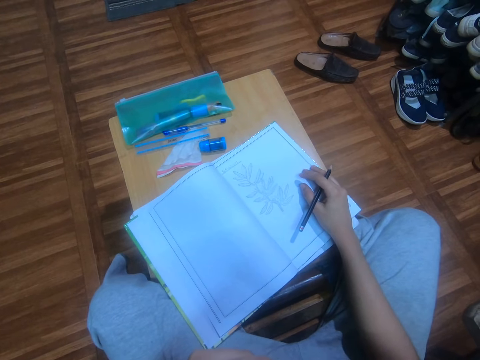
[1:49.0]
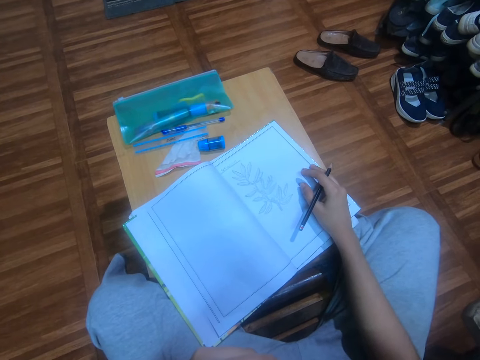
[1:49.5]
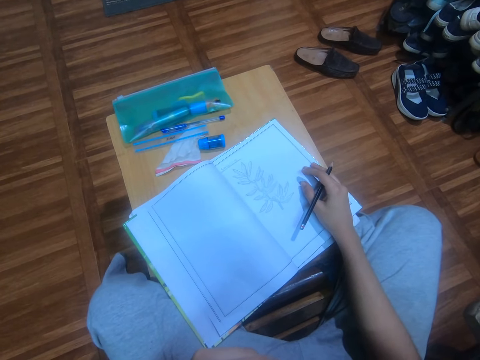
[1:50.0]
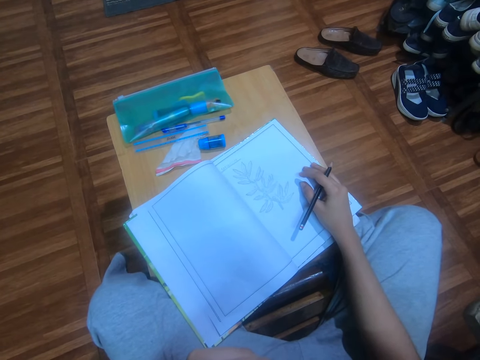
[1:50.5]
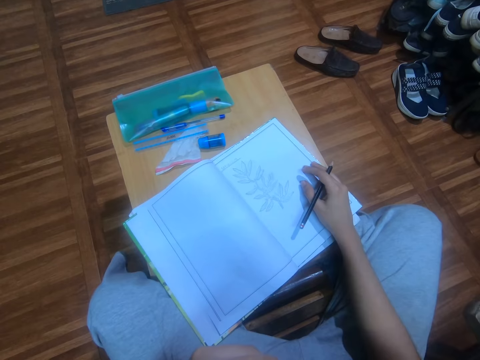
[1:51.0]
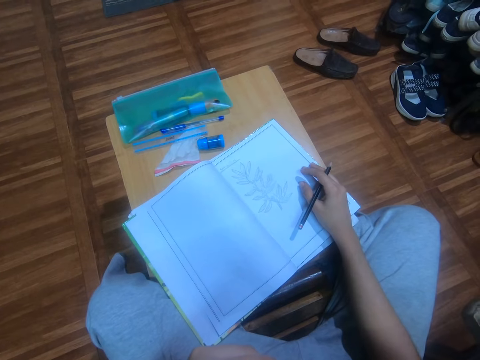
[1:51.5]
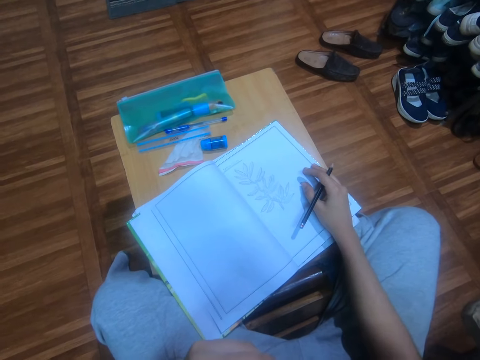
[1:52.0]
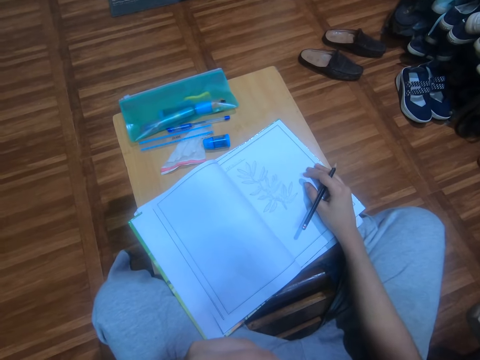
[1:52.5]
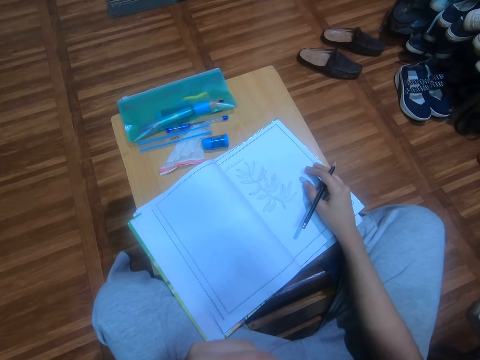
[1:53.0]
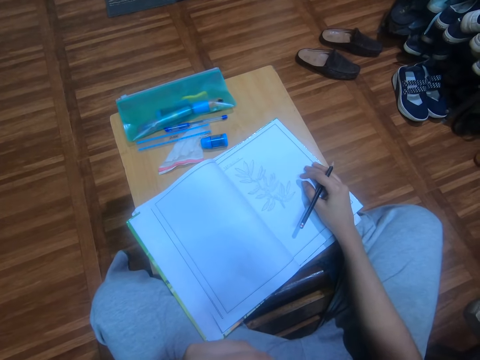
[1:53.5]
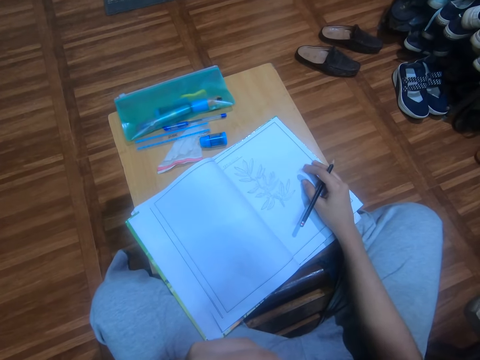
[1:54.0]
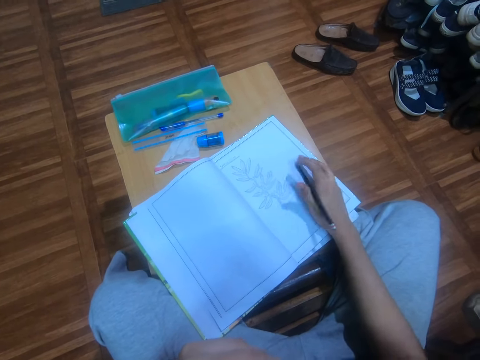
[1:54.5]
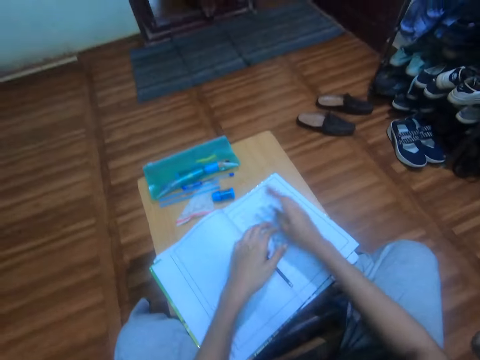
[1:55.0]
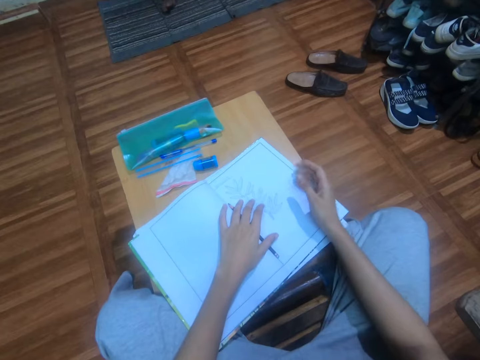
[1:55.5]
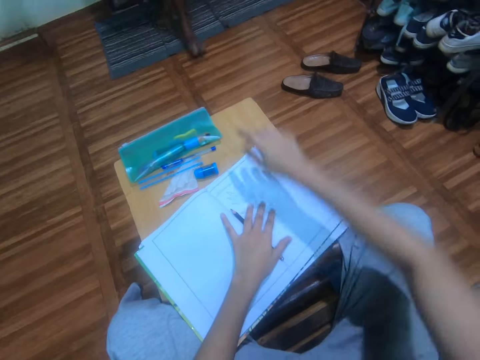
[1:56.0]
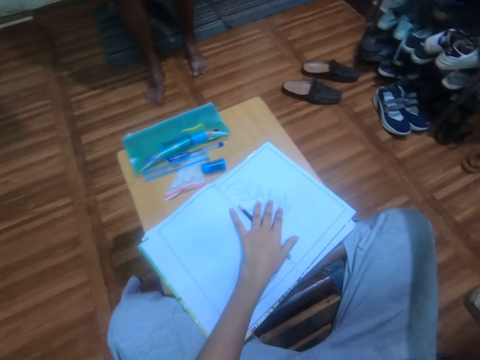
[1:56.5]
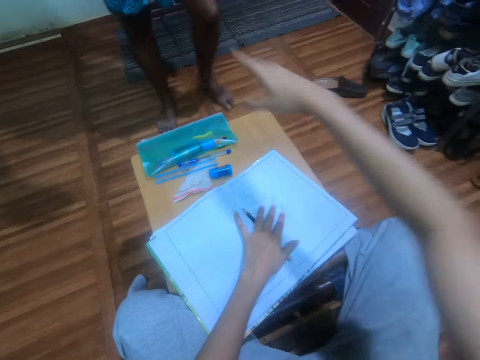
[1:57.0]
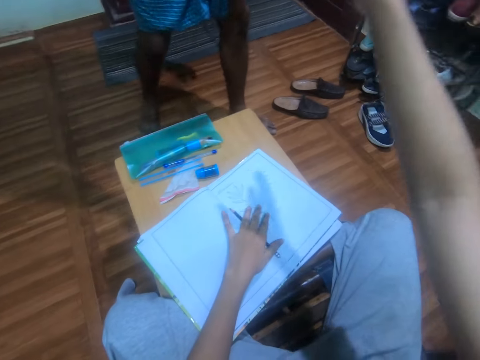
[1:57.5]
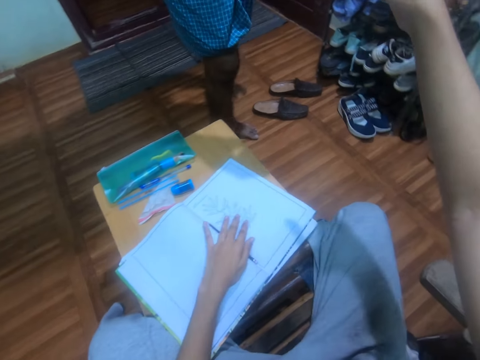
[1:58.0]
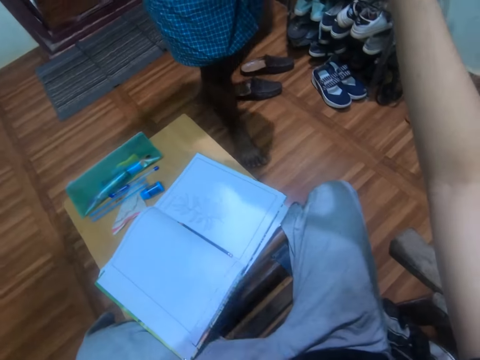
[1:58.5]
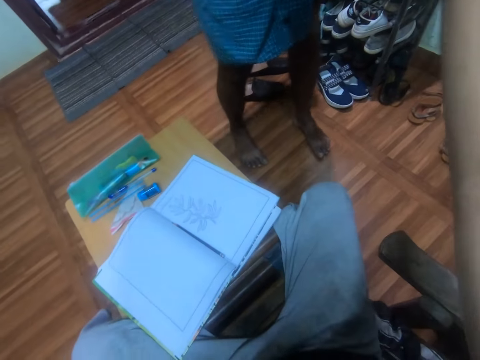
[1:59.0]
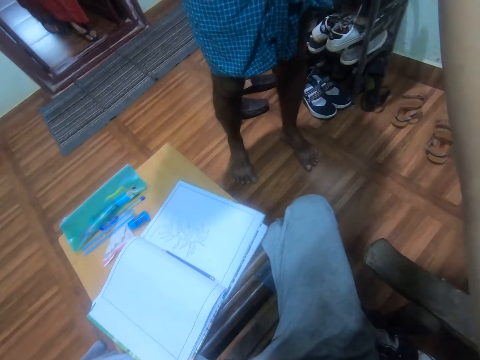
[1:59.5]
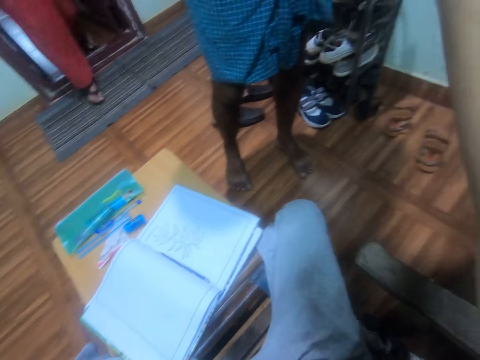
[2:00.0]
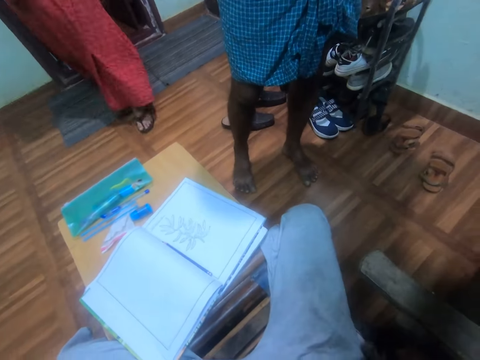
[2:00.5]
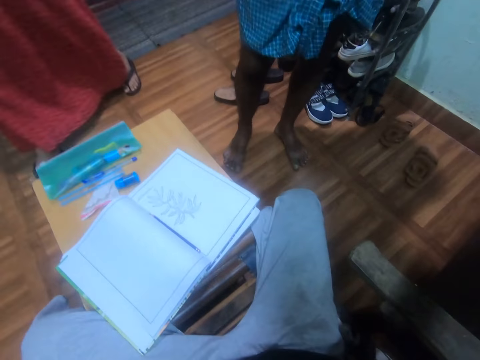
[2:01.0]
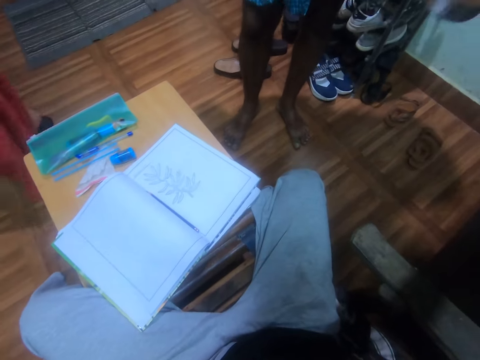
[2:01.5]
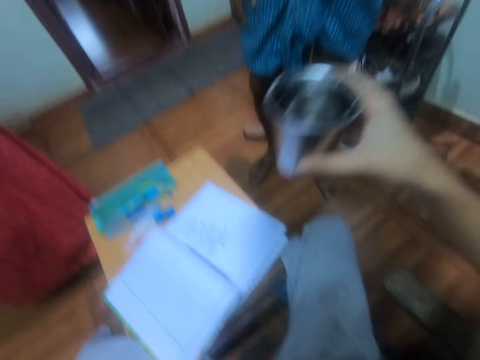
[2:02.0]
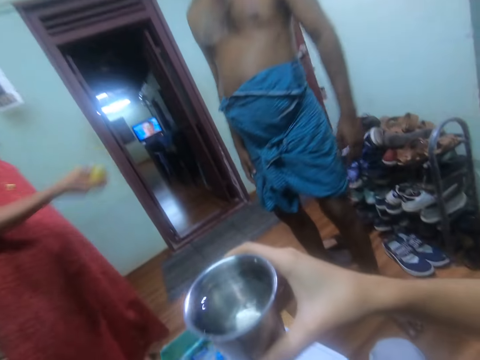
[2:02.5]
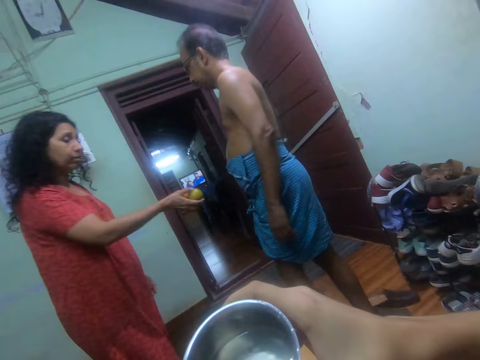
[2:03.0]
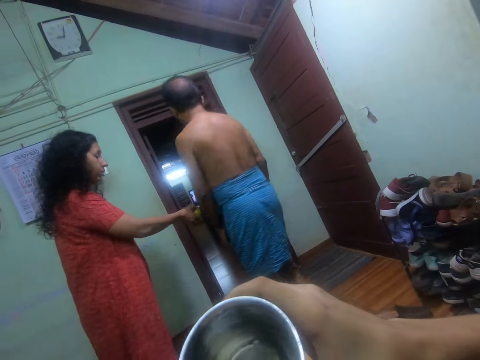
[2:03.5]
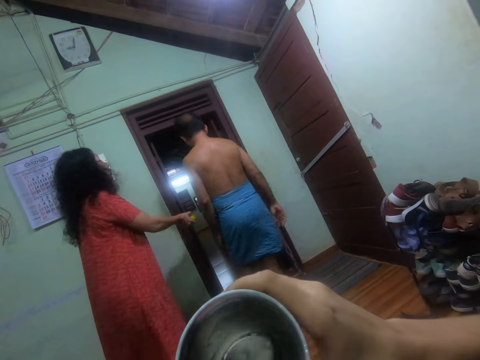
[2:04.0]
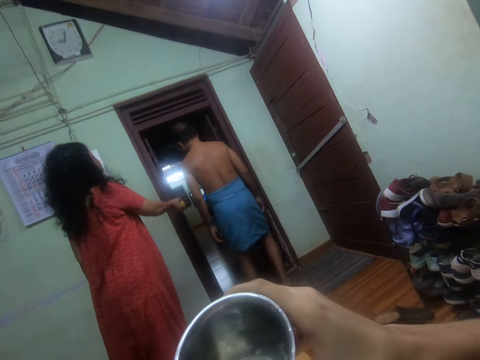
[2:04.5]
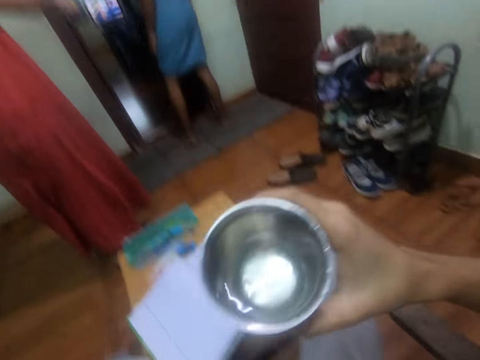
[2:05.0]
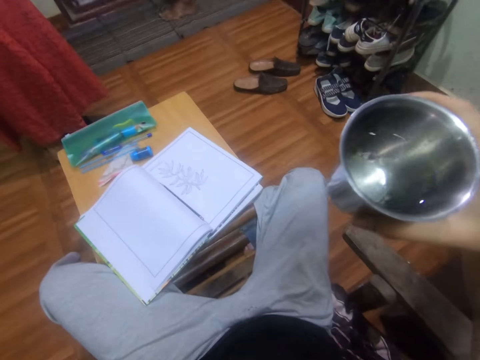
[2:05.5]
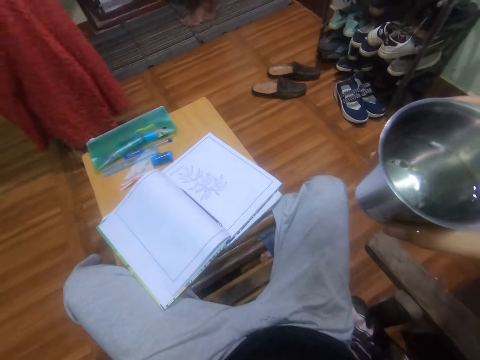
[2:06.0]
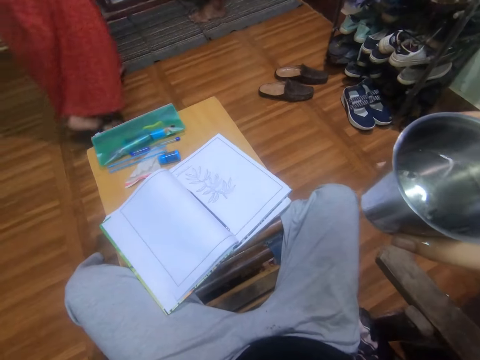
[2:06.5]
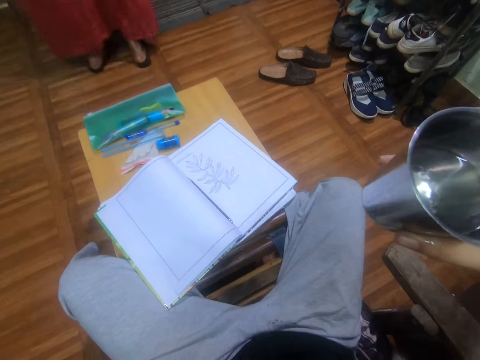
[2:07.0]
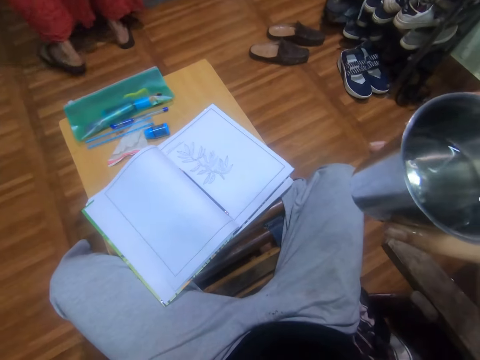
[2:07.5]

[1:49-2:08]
The camera wearer places the pencil on the book. They place the left hand on the book. They take a glass of water from a person. They drink the water.

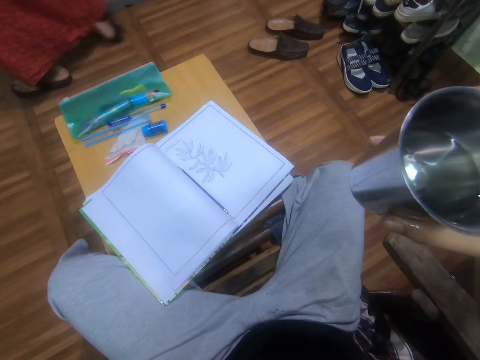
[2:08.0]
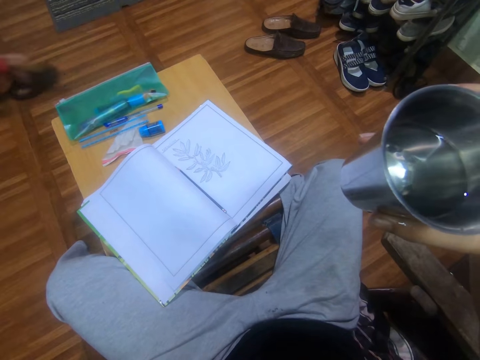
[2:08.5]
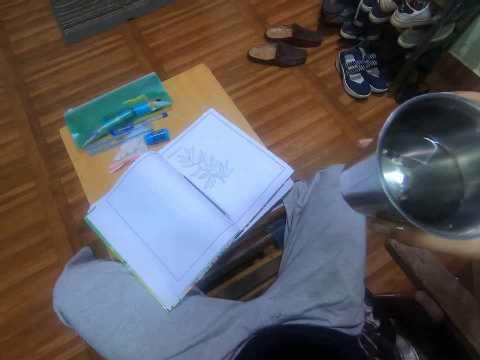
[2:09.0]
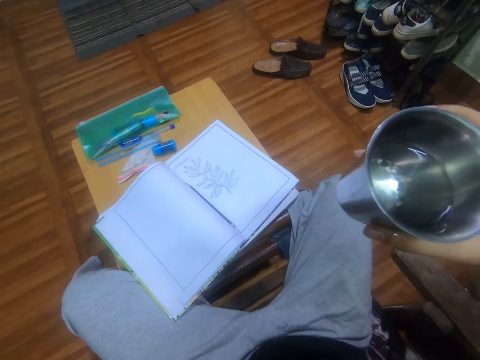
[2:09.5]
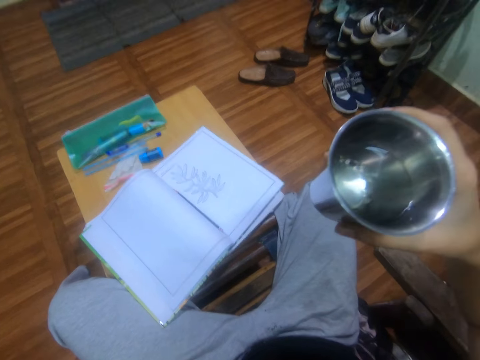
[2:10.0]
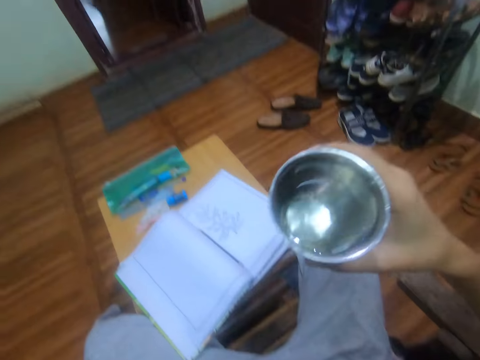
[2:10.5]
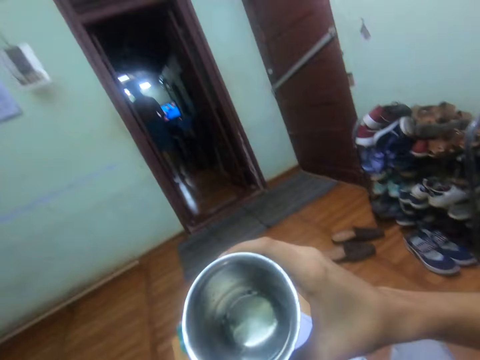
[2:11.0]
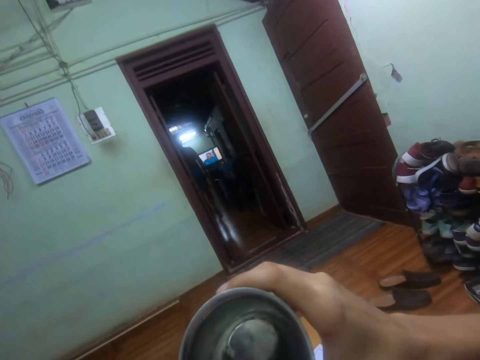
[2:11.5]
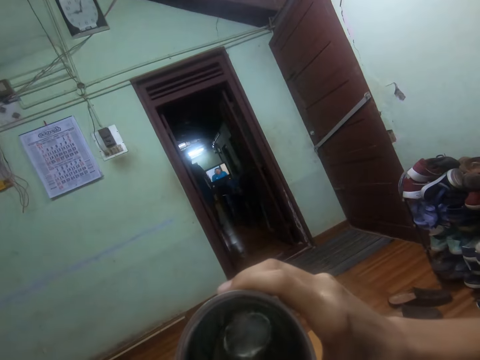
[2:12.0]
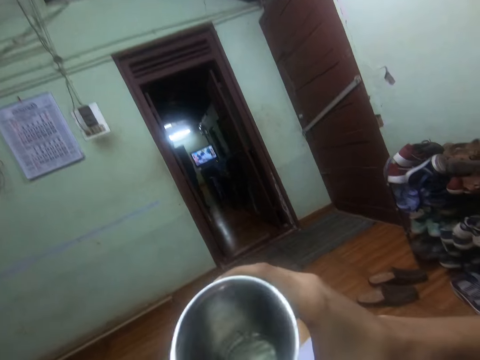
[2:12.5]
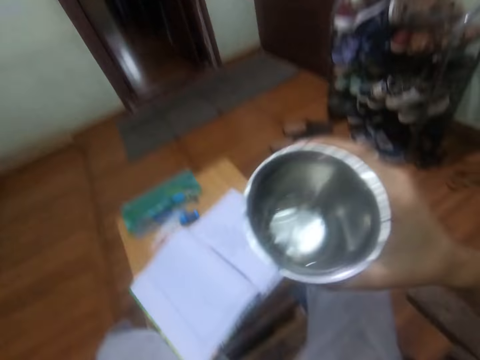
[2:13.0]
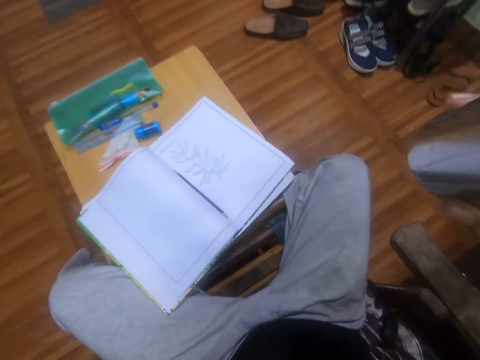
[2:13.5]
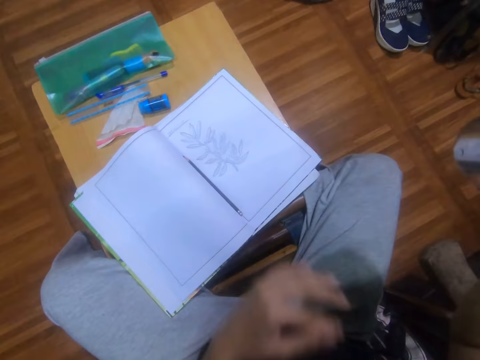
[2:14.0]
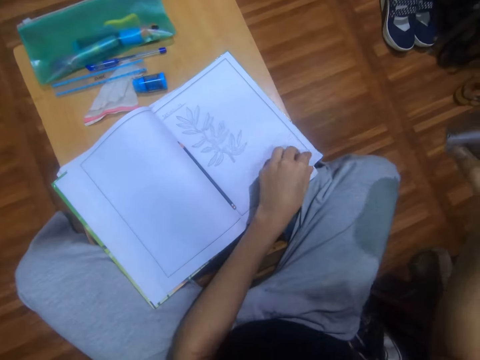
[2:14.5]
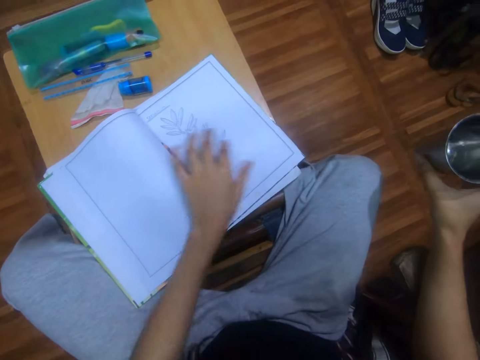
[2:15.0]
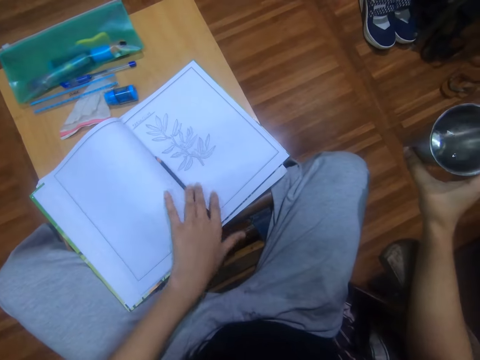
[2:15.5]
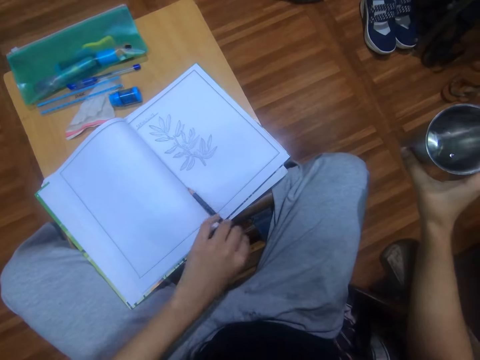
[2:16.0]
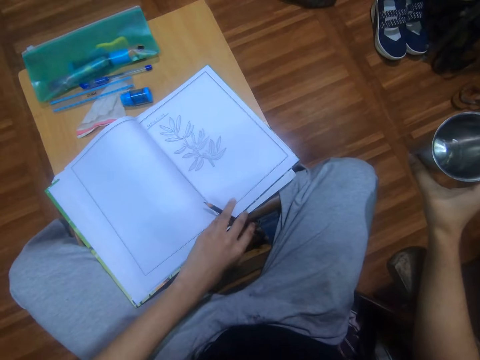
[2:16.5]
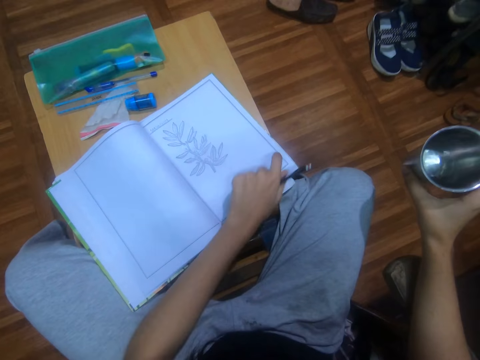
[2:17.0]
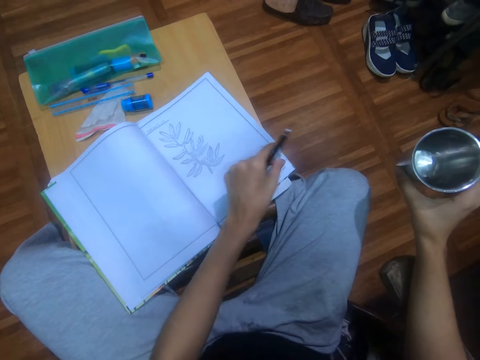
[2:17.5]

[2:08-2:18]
The camera wearer holds the book with the left hand. They pick the pencil on the book.
